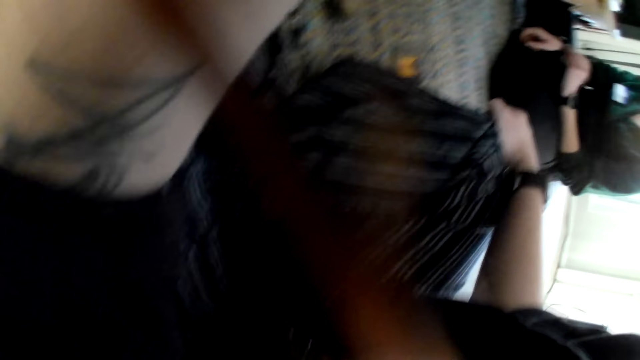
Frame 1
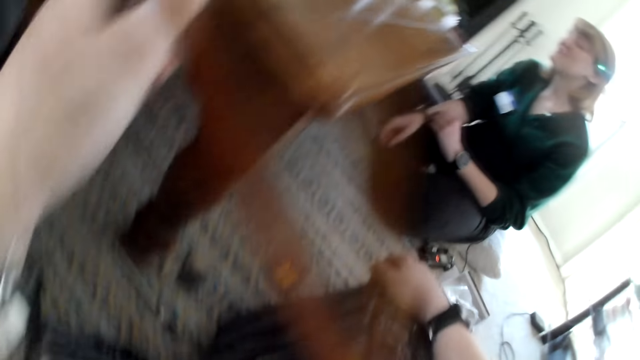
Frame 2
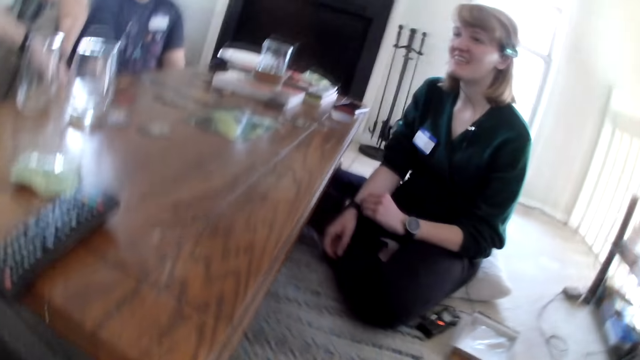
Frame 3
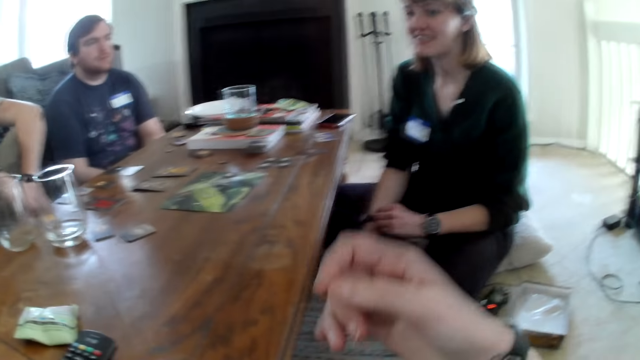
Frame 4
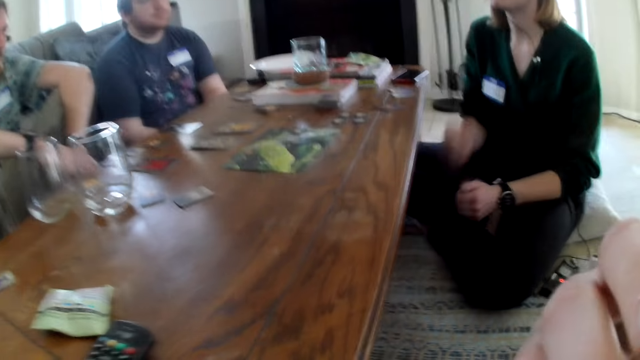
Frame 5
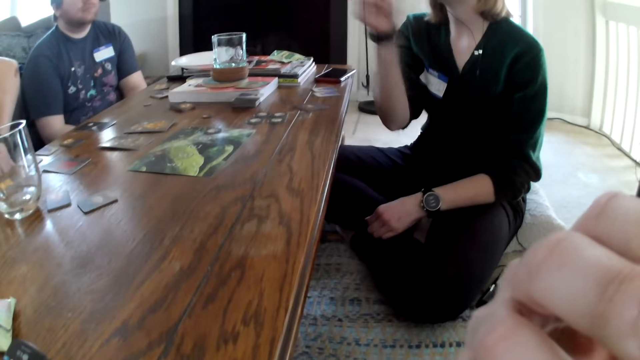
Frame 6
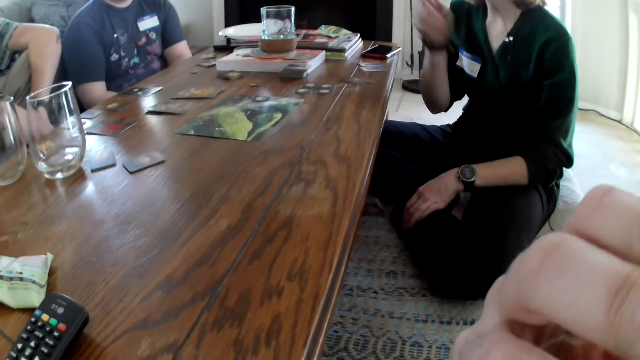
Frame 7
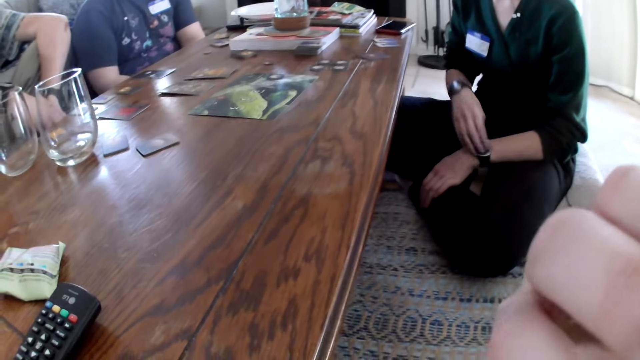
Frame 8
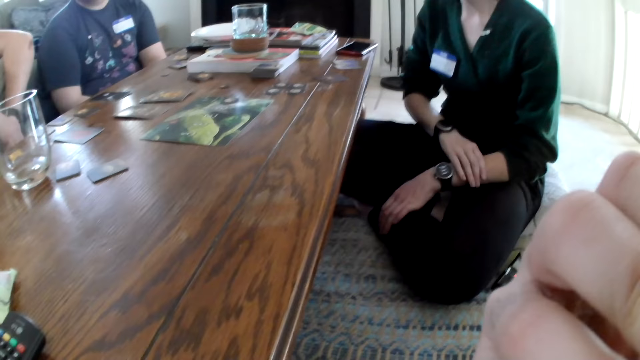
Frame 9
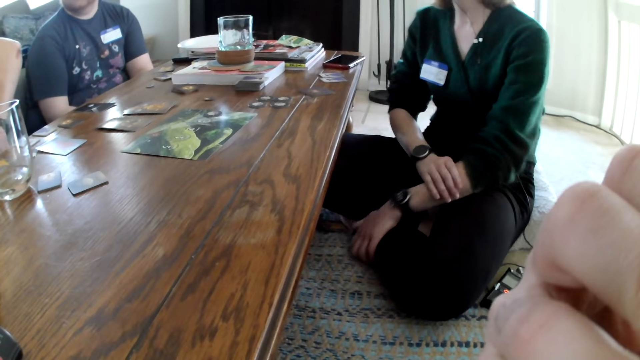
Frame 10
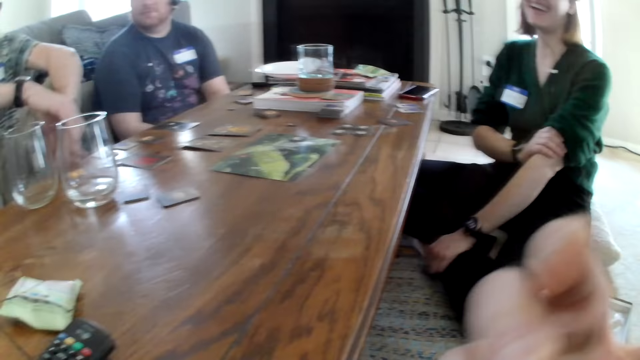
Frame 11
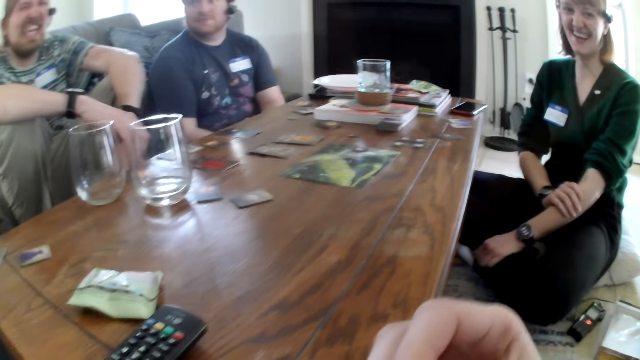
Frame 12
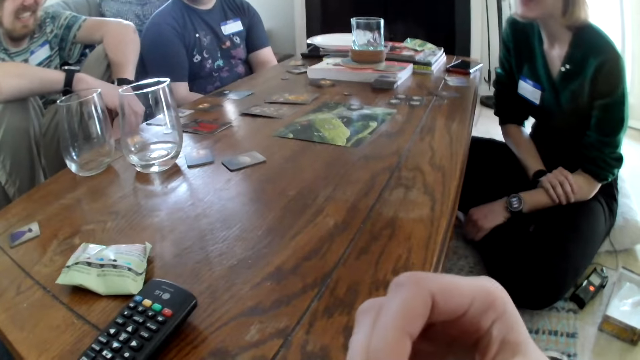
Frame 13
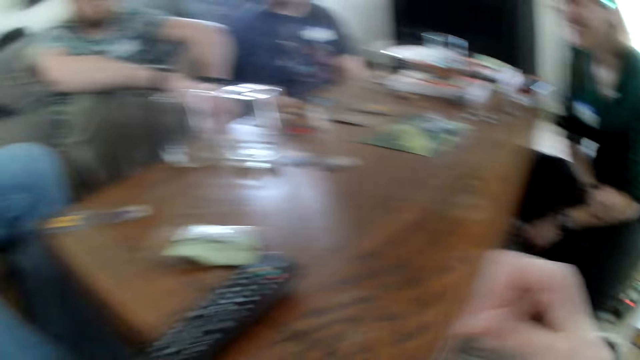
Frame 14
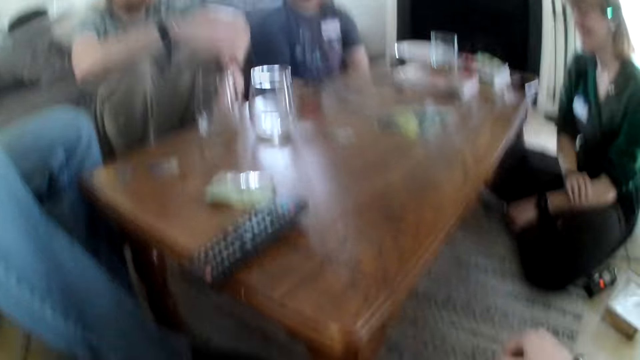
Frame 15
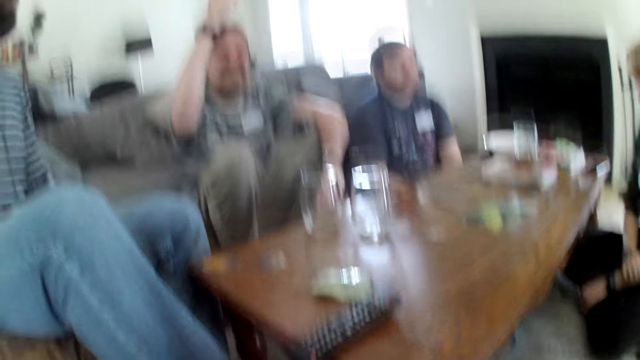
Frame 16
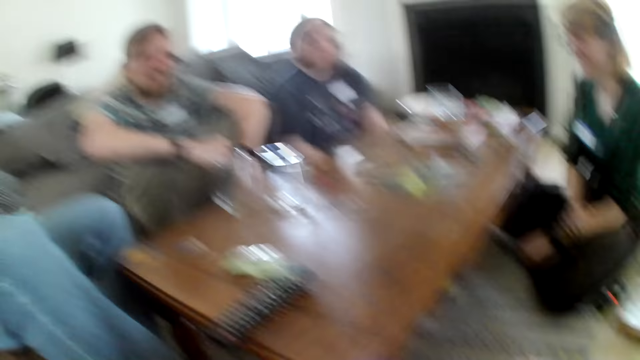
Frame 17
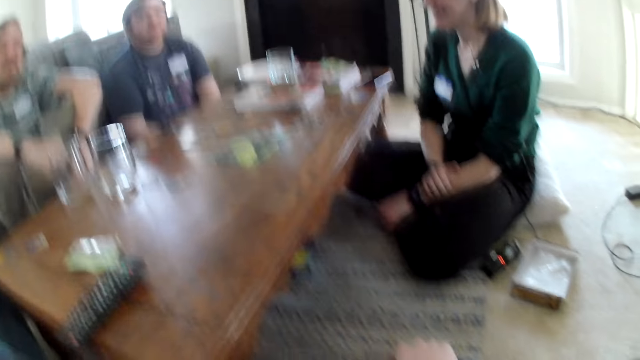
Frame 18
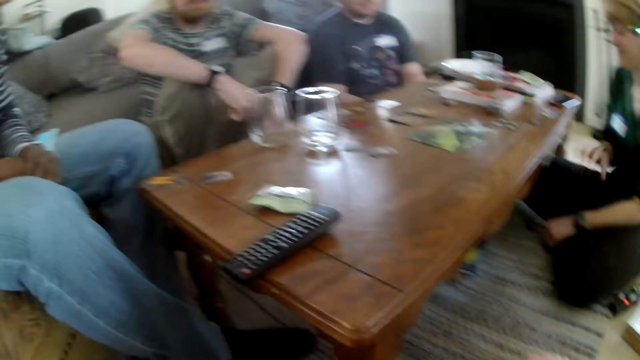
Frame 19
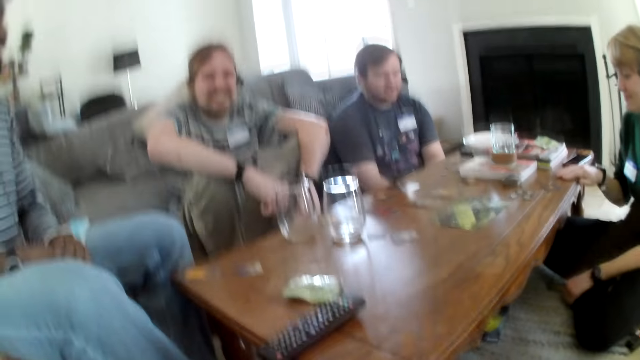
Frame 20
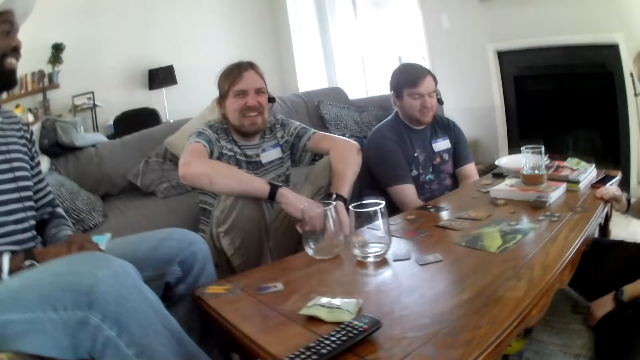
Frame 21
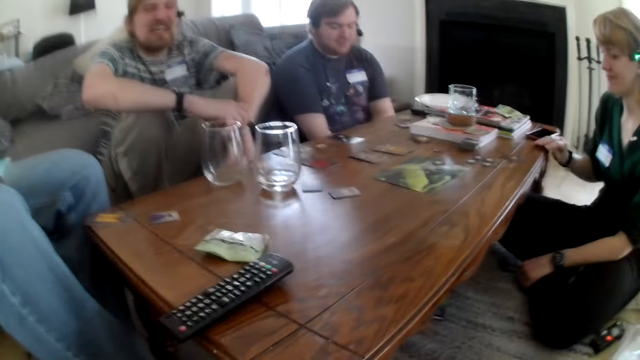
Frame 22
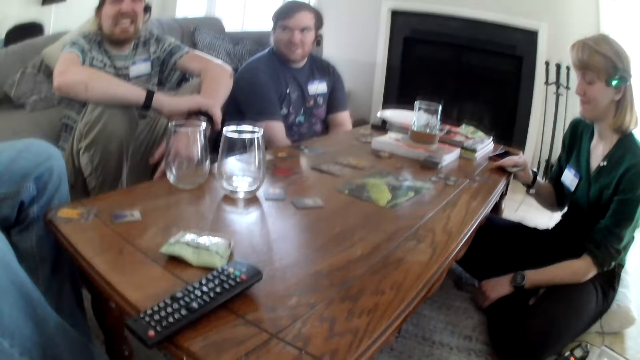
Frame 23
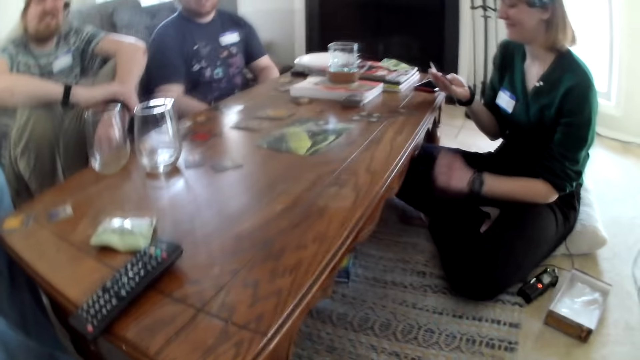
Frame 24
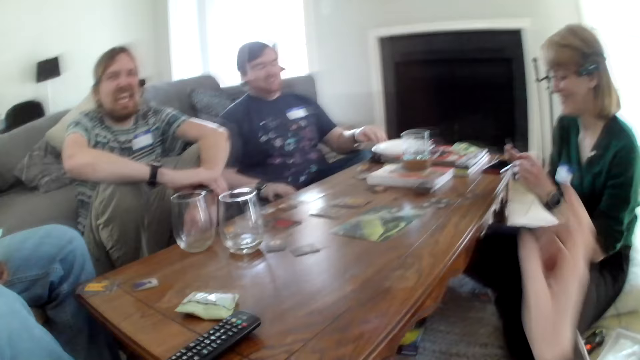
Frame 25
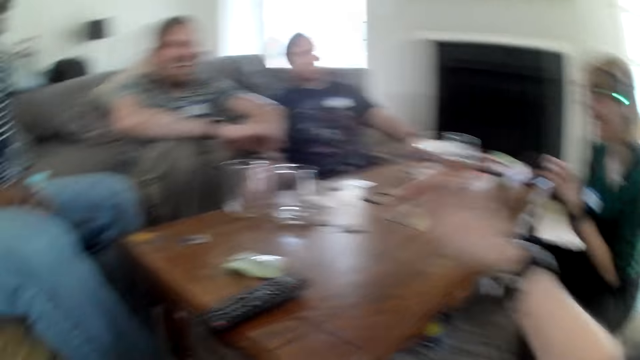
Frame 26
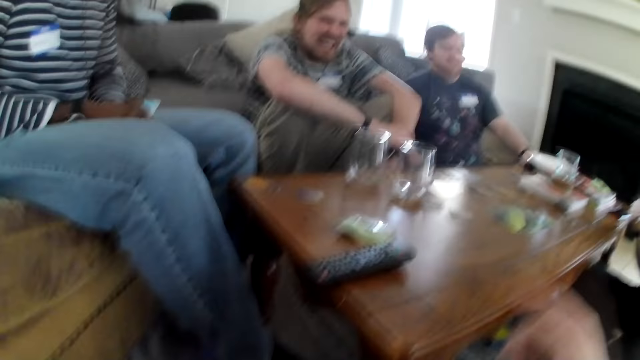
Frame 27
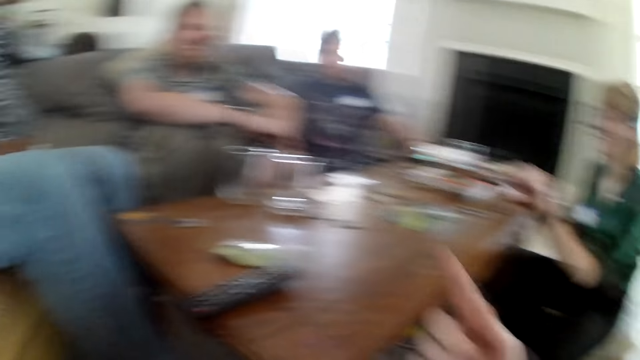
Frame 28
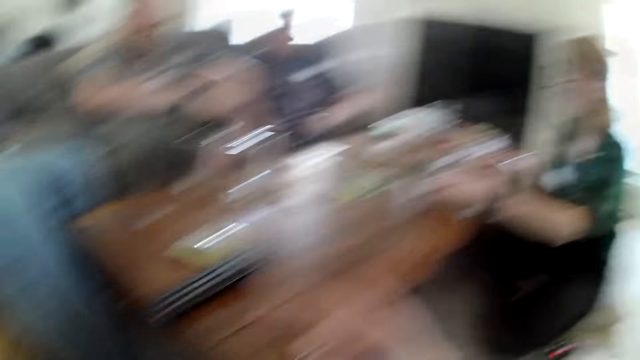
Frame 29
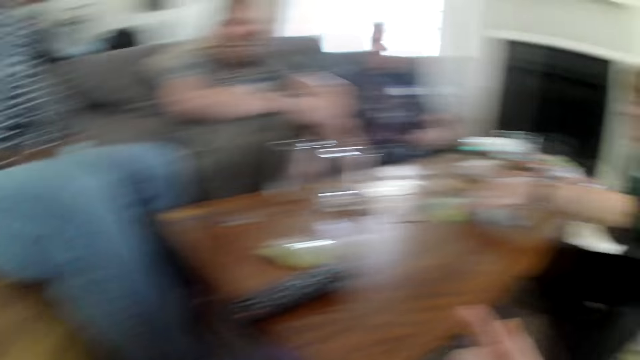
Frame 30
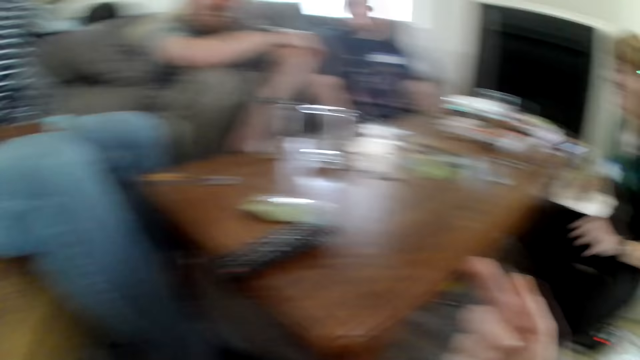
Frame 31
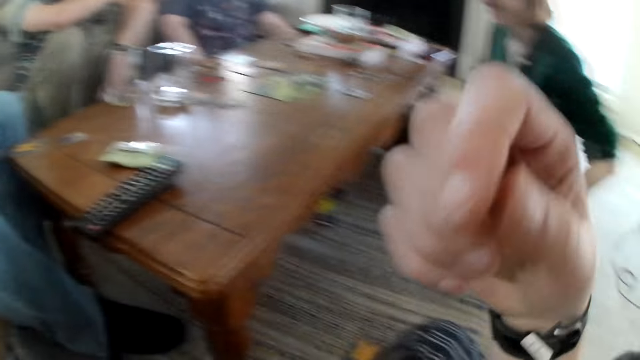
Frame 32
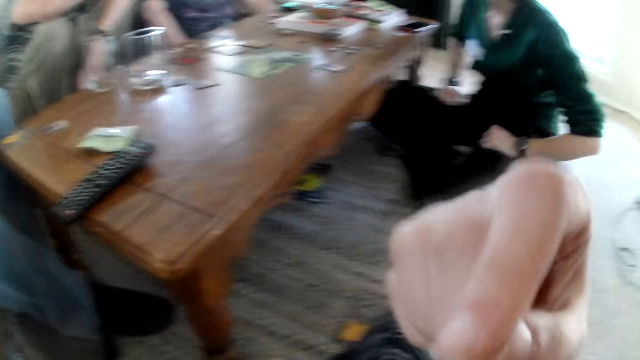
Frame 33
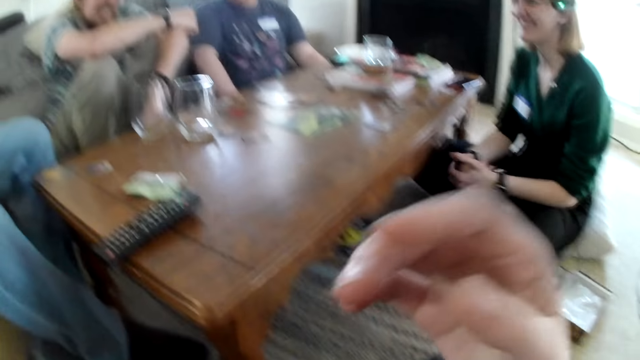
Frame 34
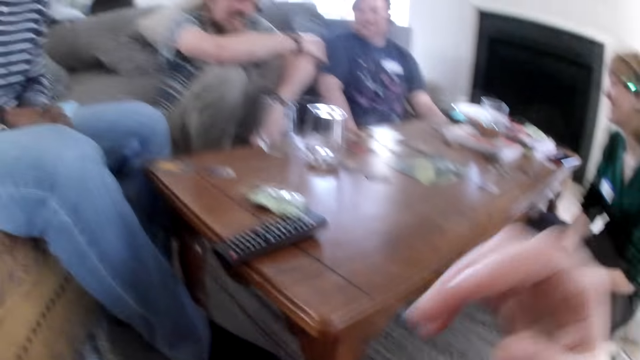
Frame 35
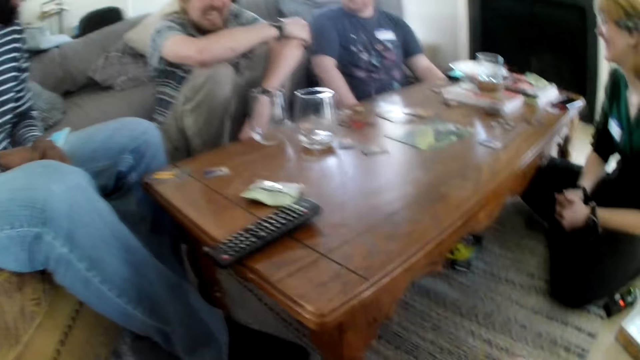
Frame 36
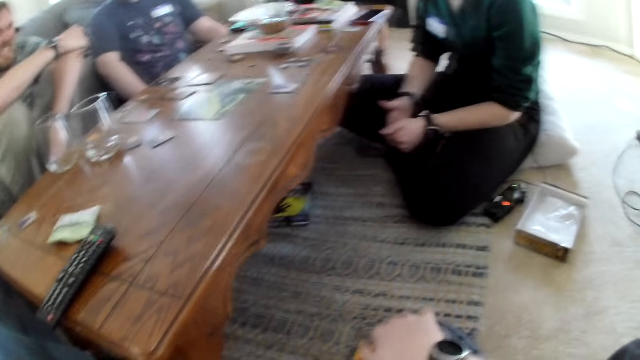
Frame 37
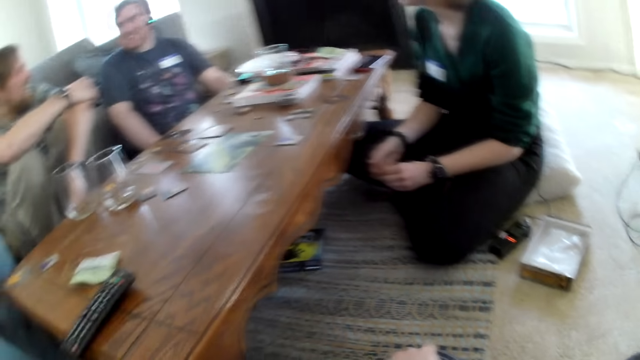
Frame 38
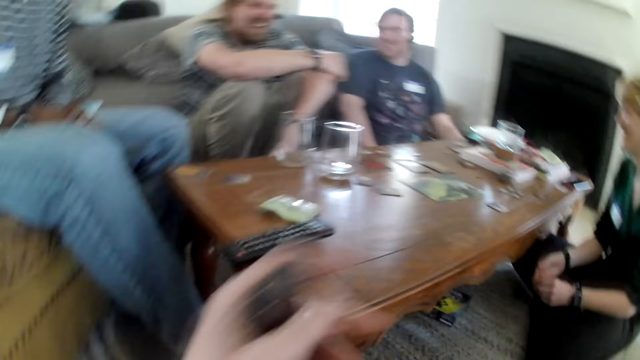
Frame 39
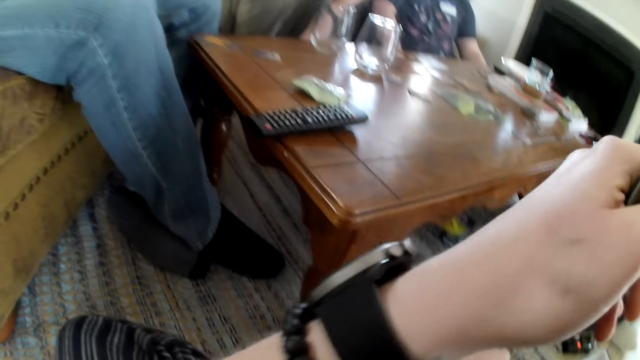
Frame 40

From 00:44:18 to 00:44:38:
The camera wearer looks at the table. A man interacts with a girl. The girl picks a card from the table with her right hand. The camera wearer talks to the man. The girl holds the card with both hands. The girl drops the card on the table with her left hand. The camera wearer laughs.
